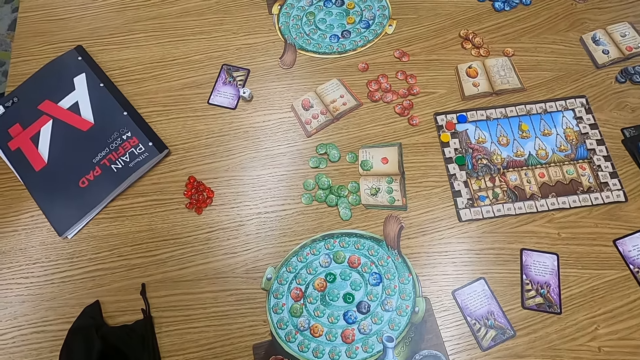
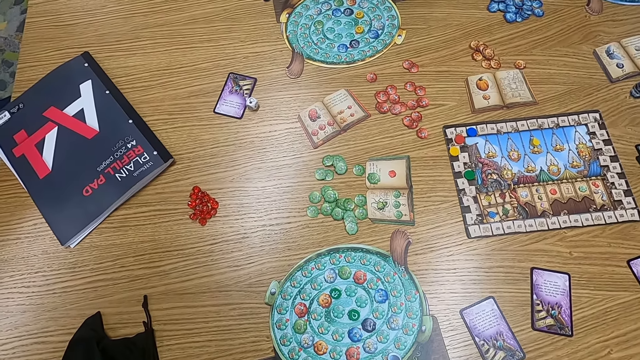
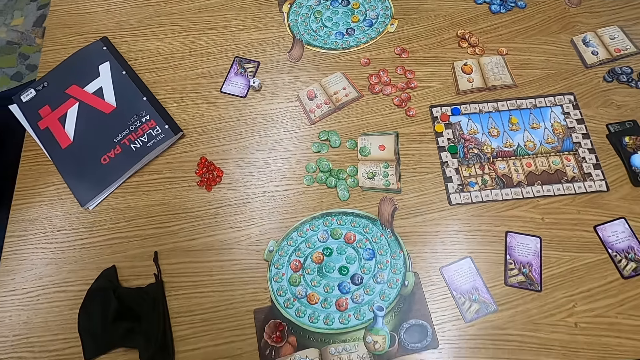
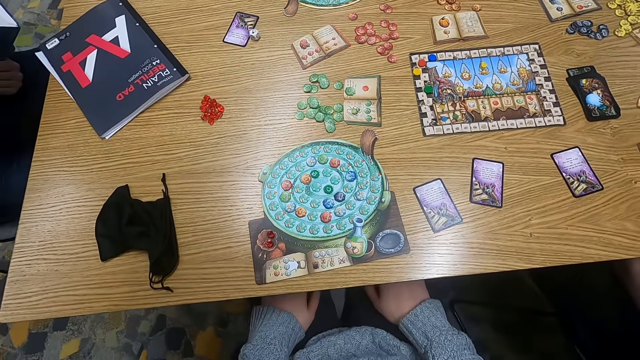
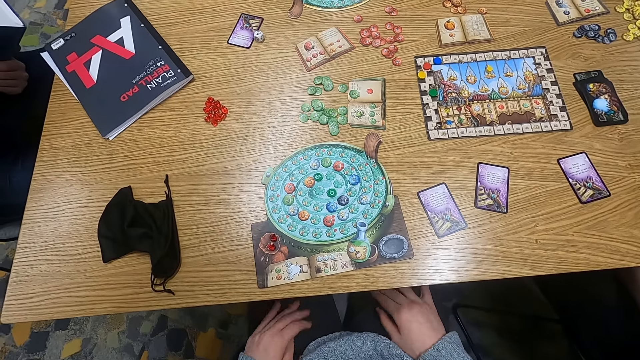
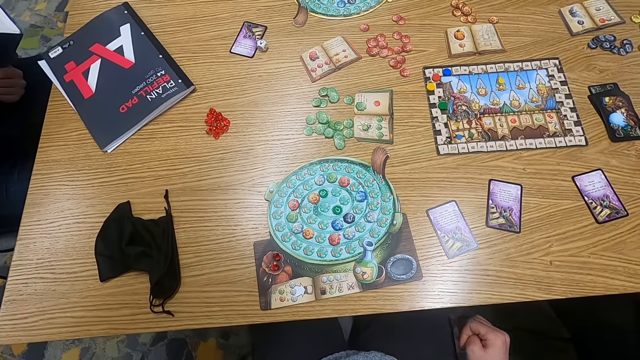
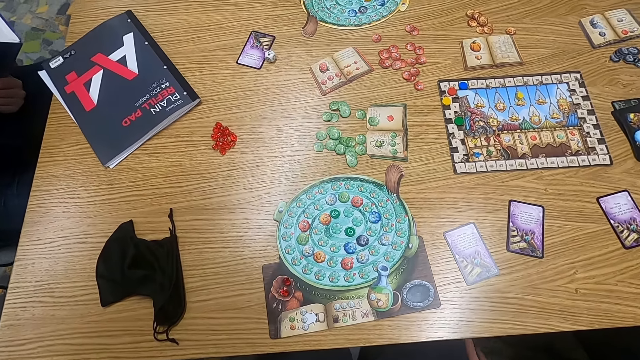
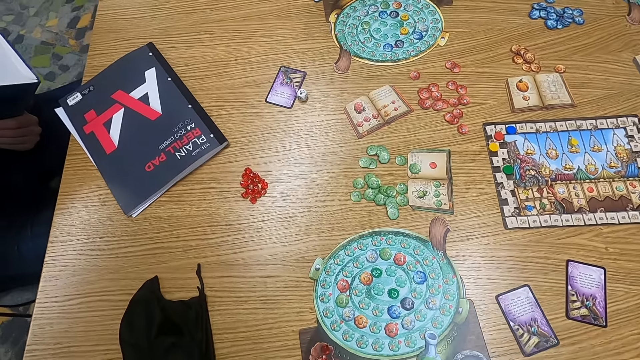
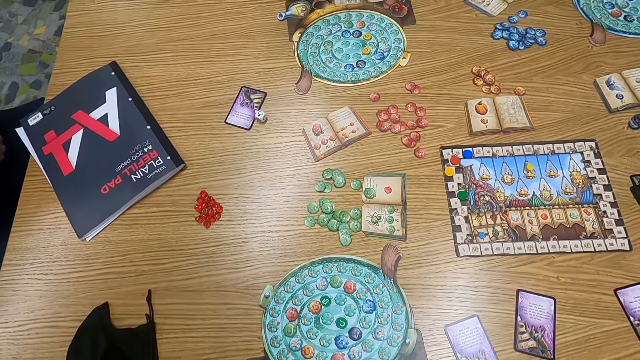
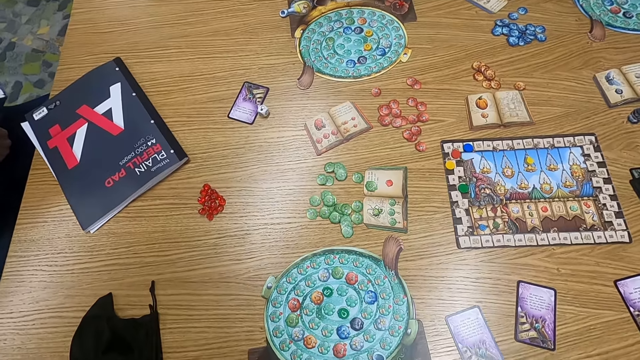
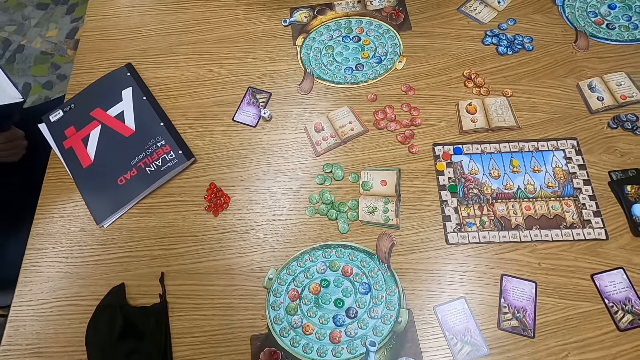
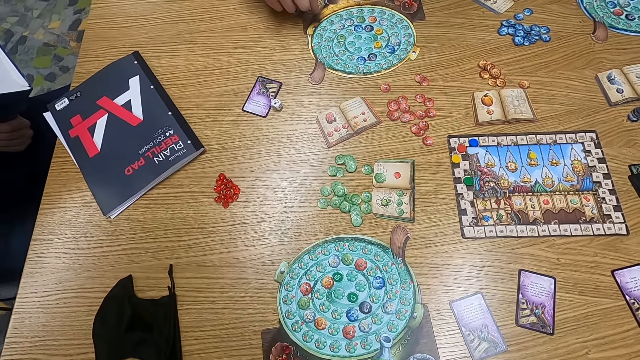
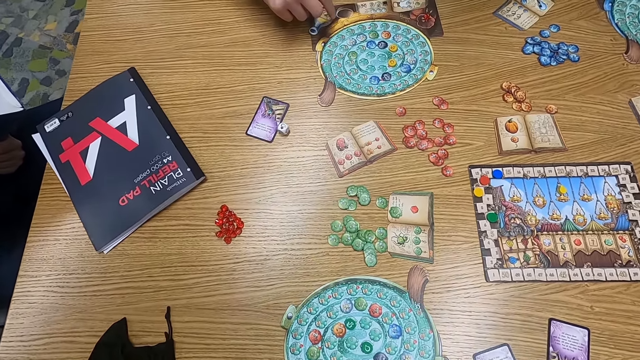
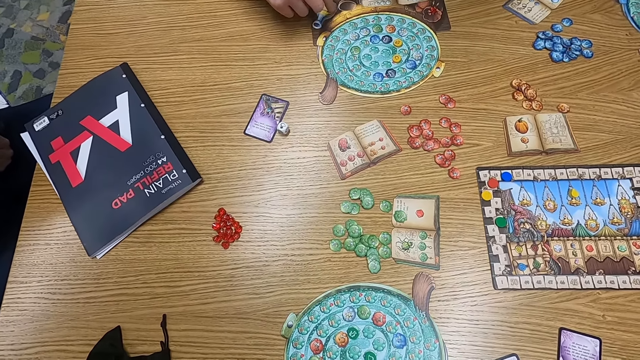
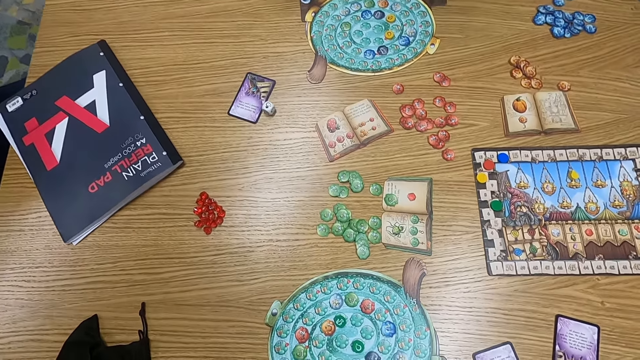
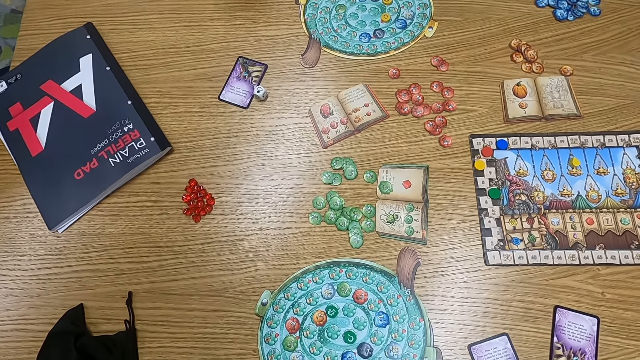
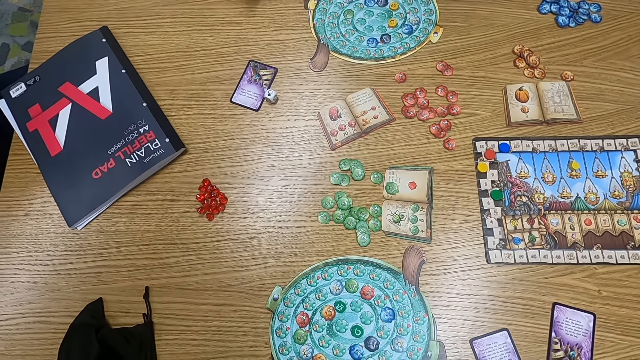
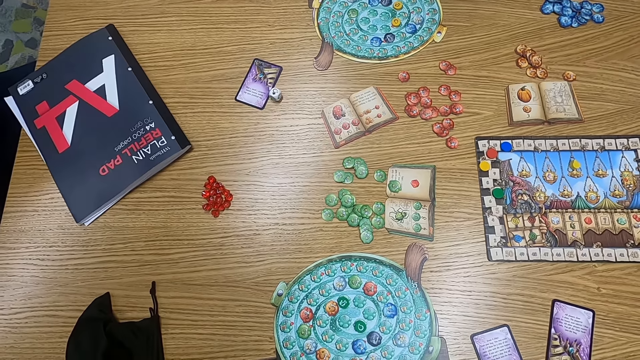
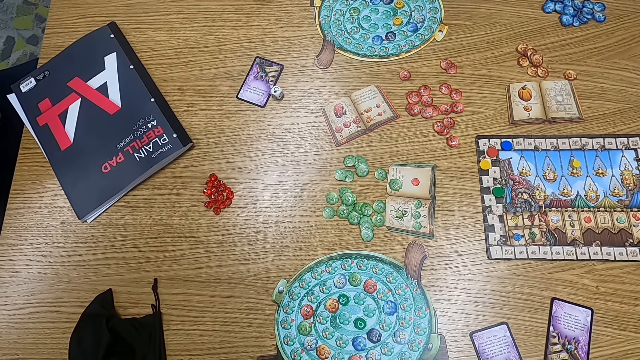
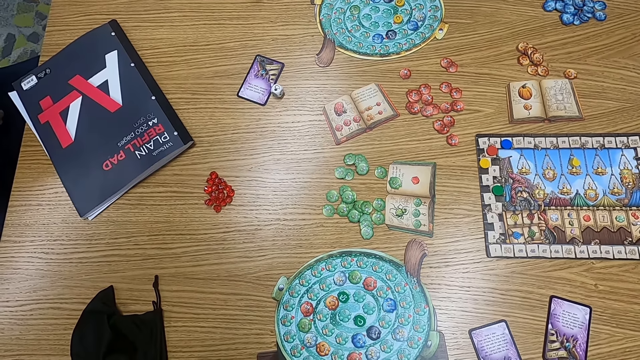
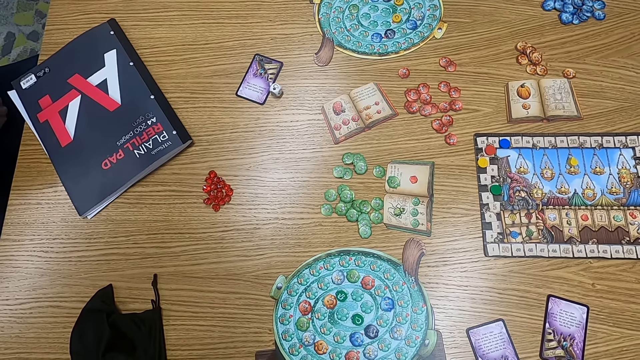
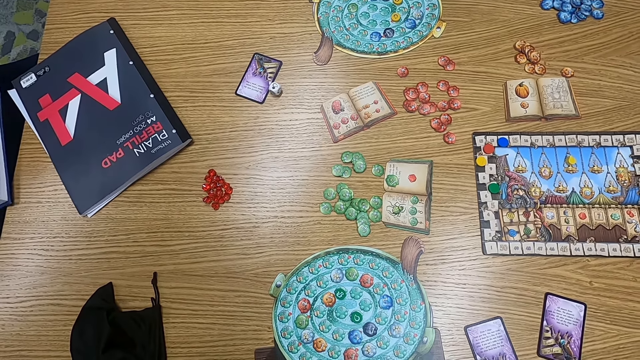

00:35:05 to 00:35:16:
A man holds a book. Another man holds a playing card. A man touches something.

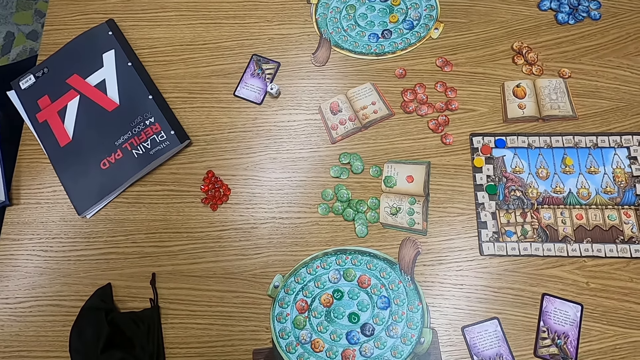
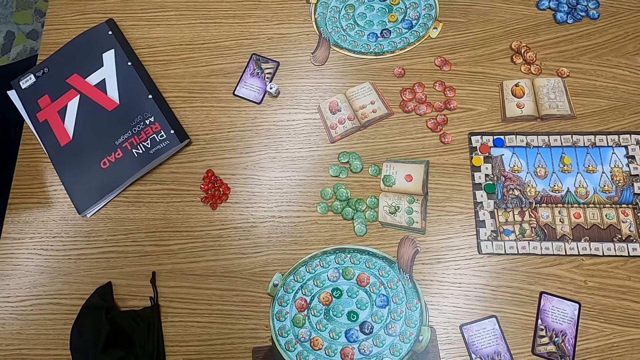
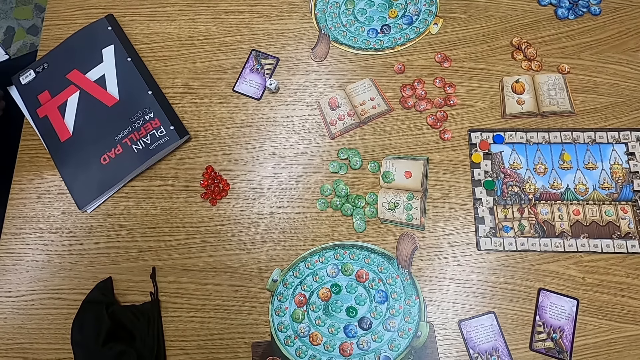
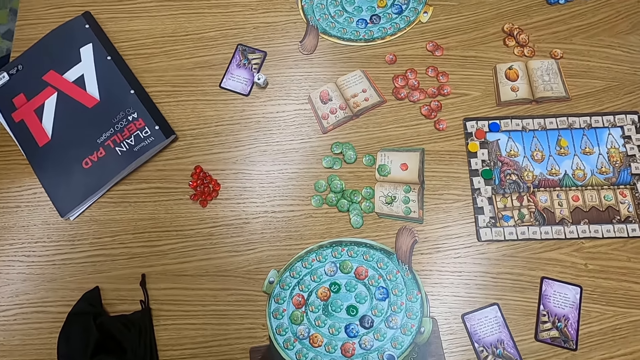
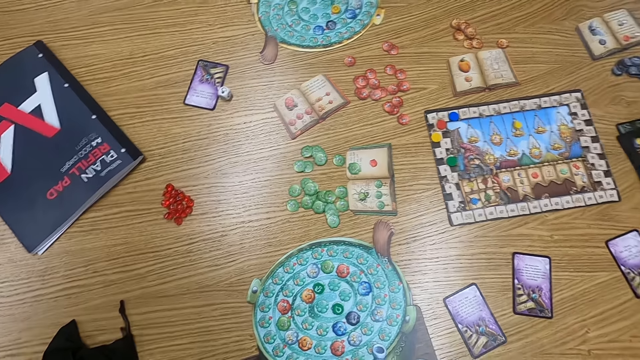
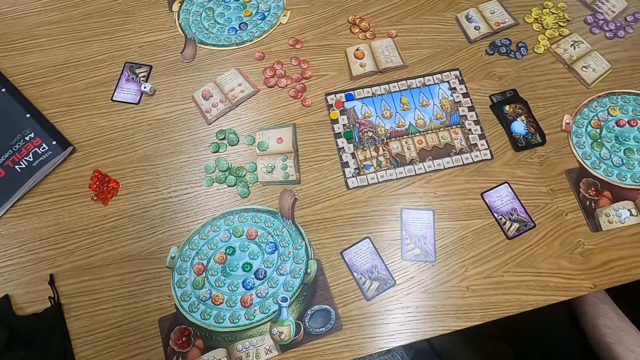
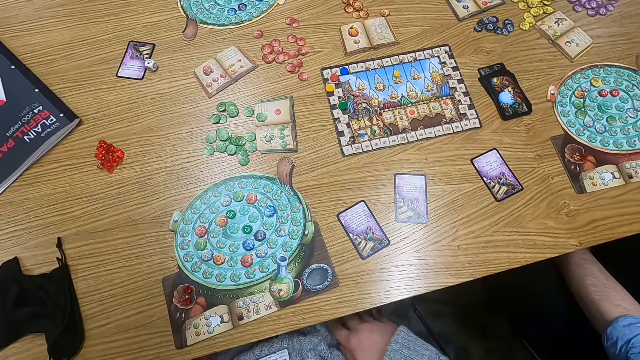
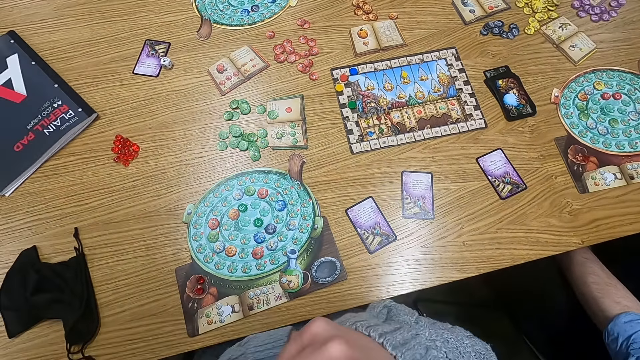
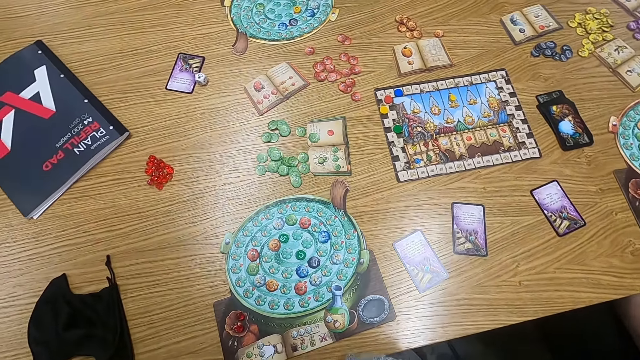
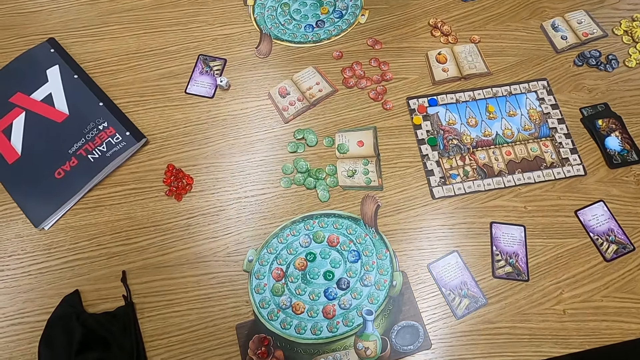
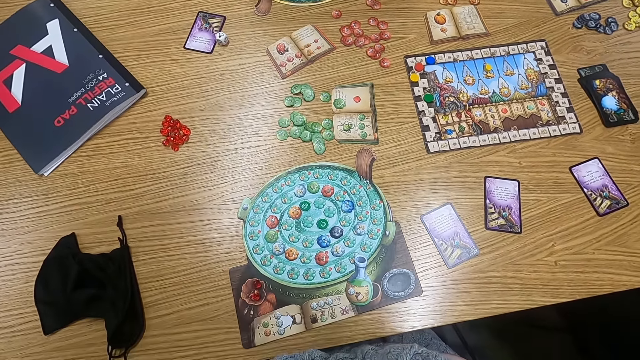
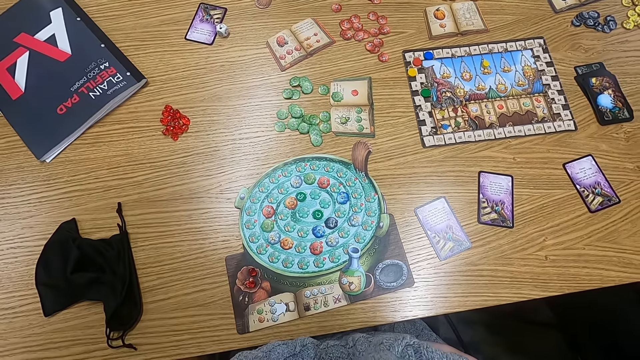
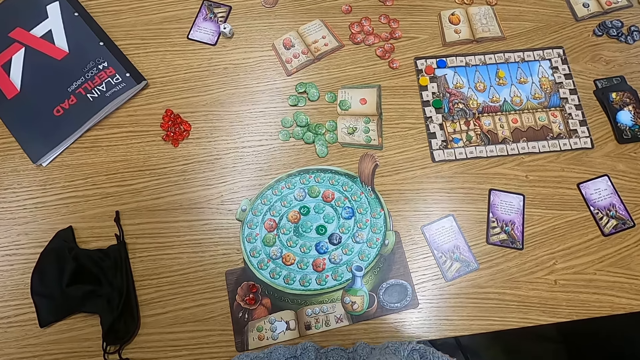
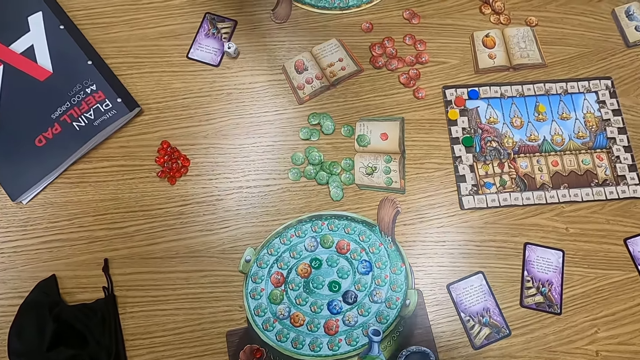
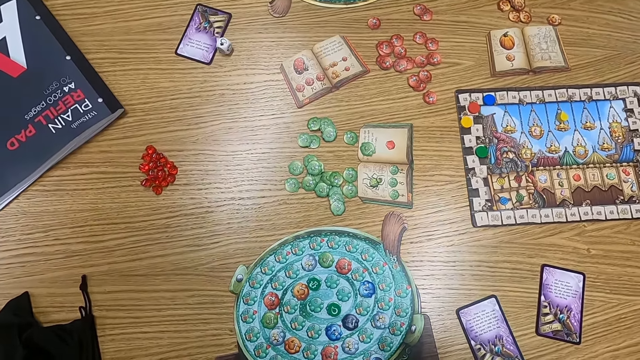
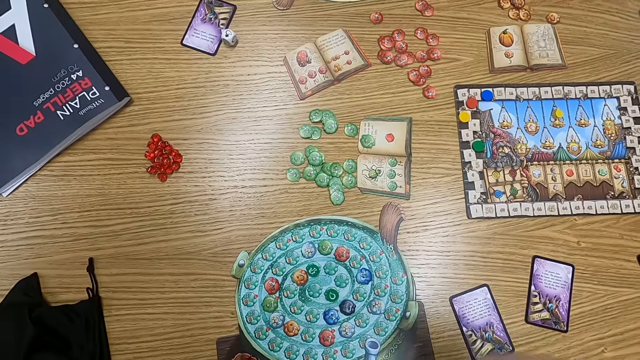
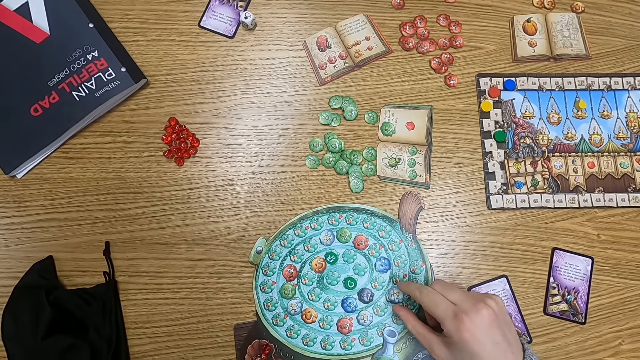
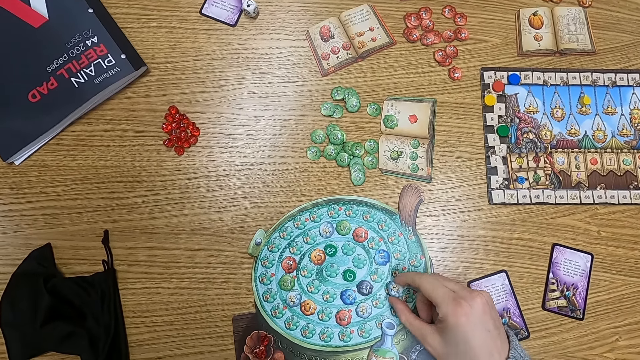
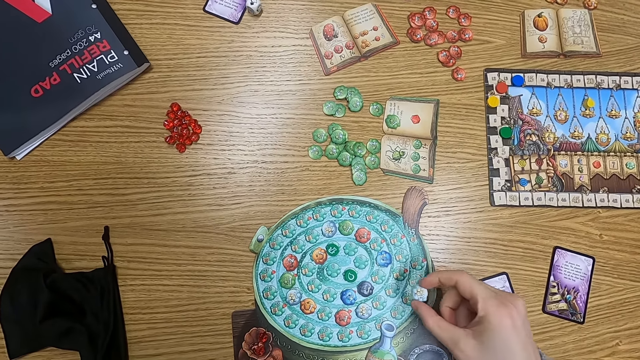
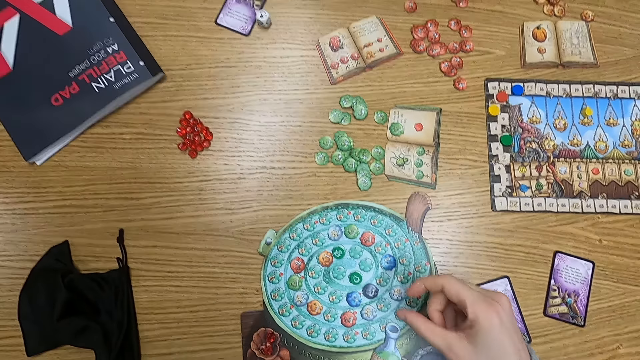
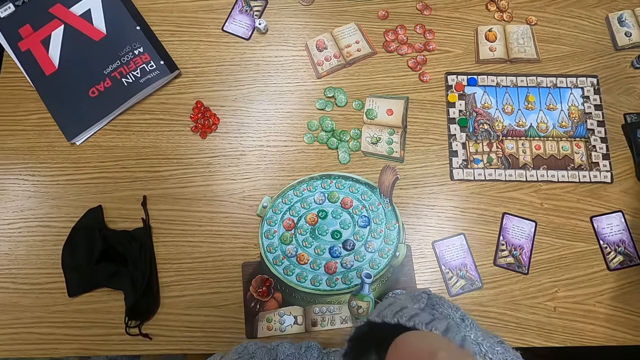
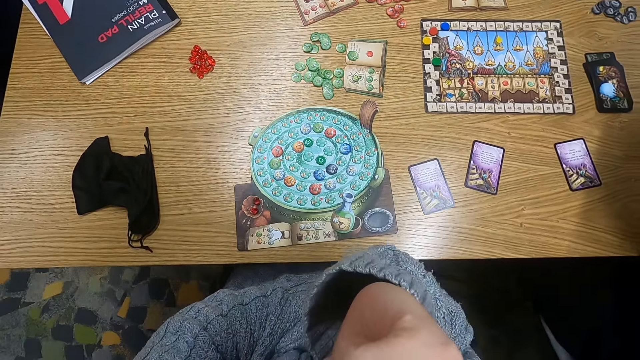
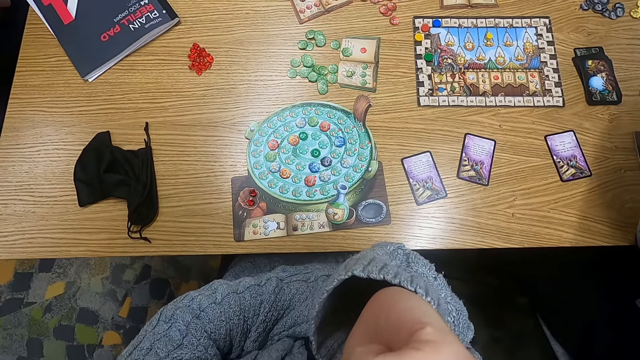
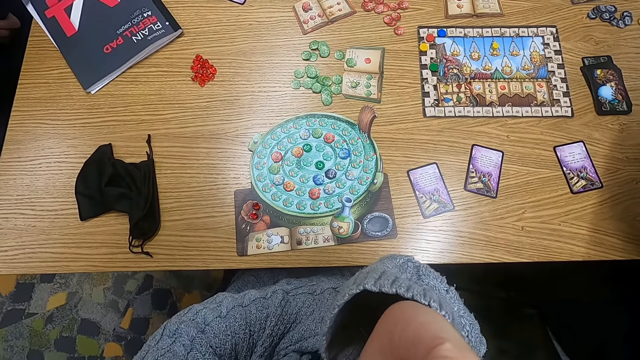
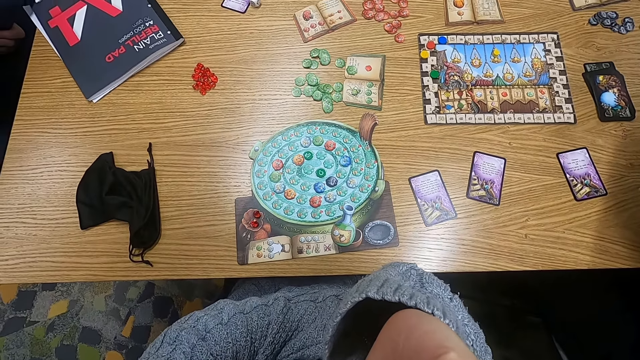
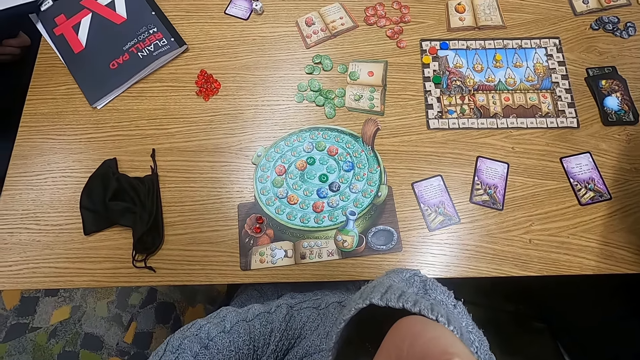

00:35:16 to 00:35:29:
The camera wearer turns to the side. They hold a point token on the table. They move a counter. They turn to the side.
